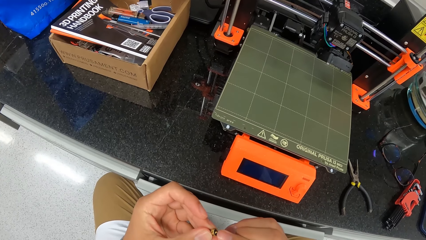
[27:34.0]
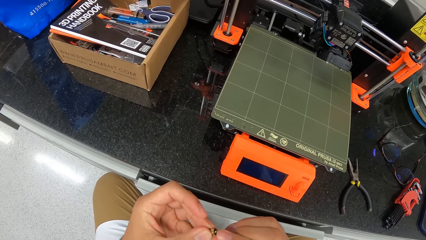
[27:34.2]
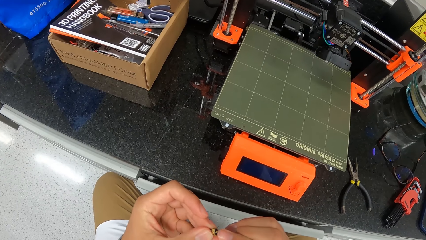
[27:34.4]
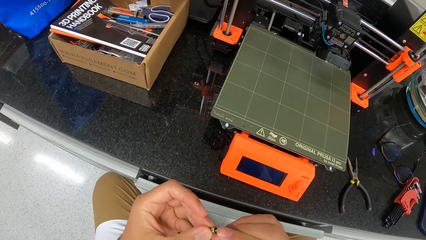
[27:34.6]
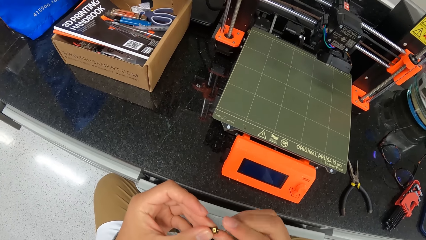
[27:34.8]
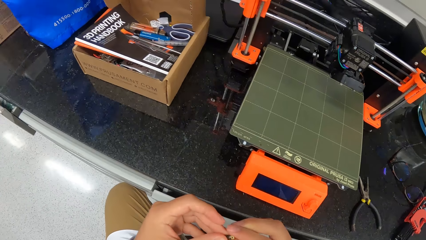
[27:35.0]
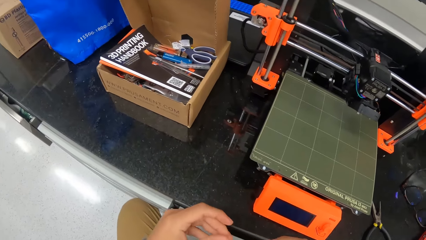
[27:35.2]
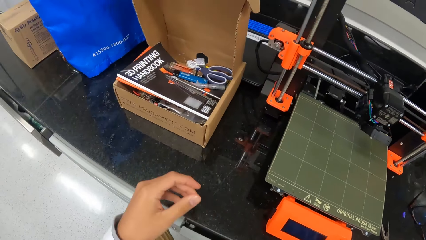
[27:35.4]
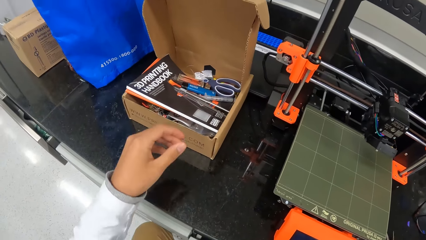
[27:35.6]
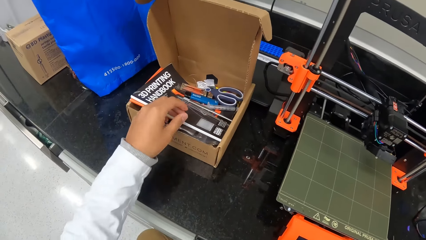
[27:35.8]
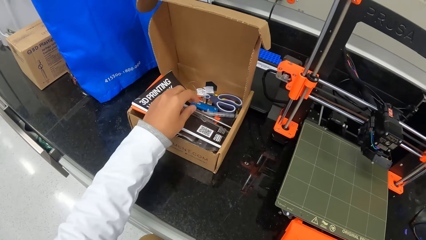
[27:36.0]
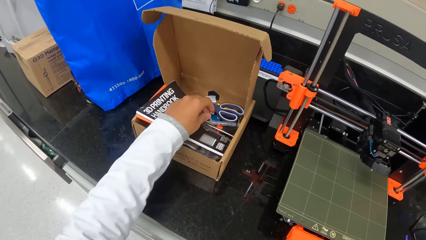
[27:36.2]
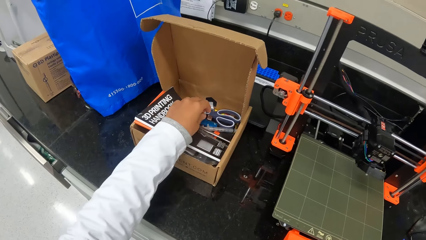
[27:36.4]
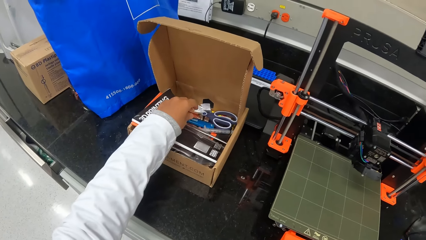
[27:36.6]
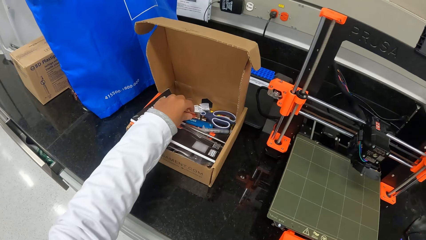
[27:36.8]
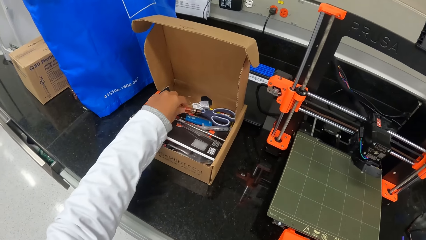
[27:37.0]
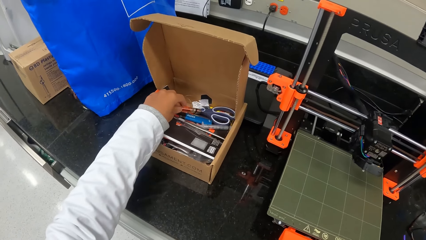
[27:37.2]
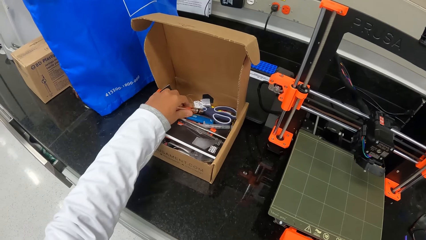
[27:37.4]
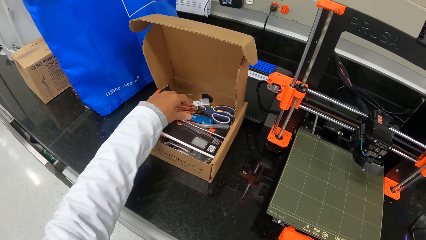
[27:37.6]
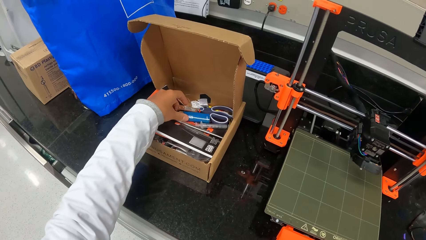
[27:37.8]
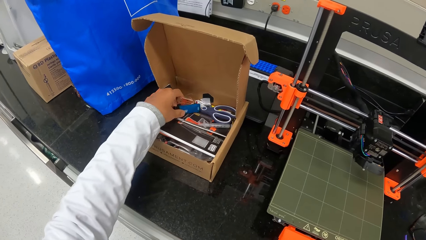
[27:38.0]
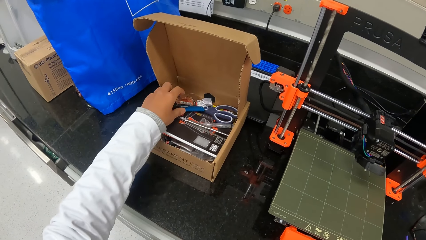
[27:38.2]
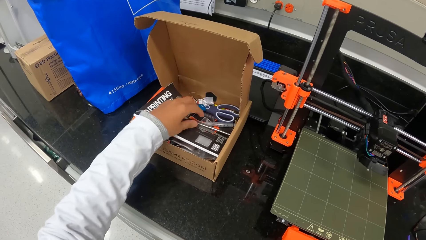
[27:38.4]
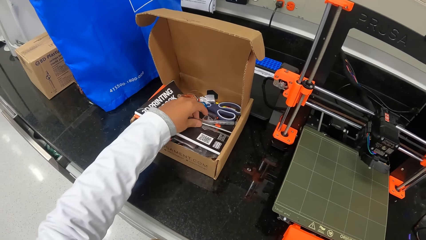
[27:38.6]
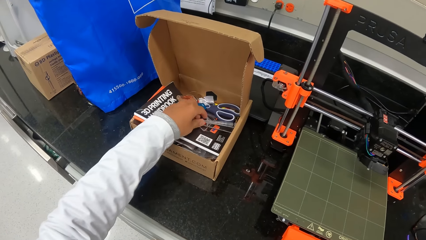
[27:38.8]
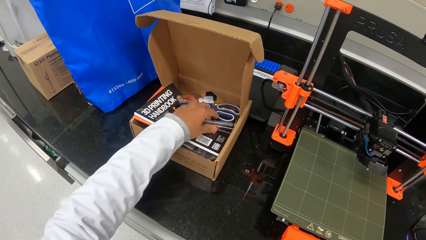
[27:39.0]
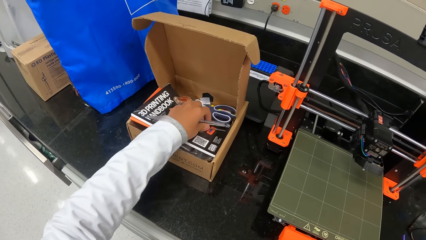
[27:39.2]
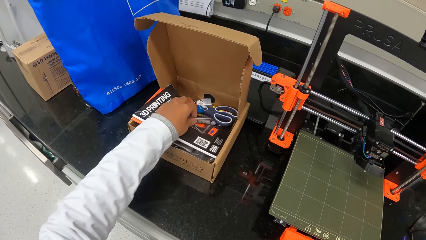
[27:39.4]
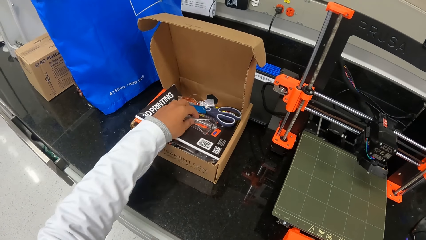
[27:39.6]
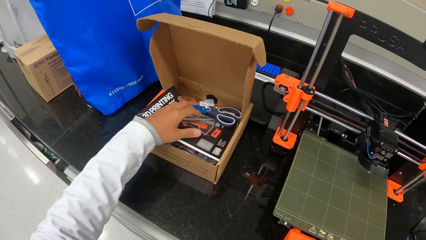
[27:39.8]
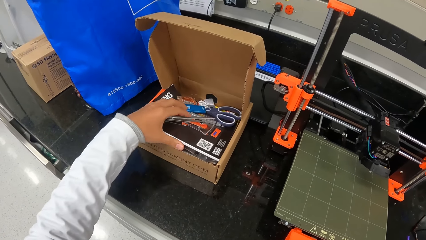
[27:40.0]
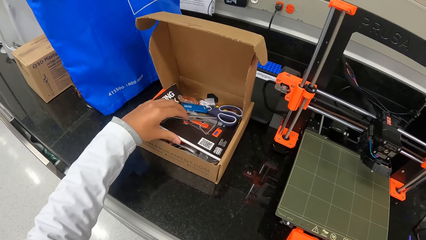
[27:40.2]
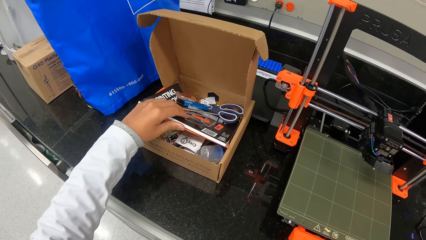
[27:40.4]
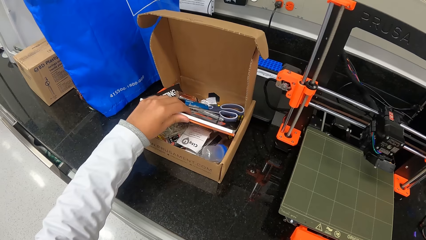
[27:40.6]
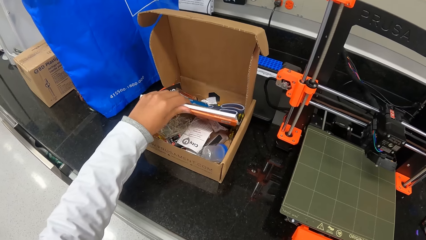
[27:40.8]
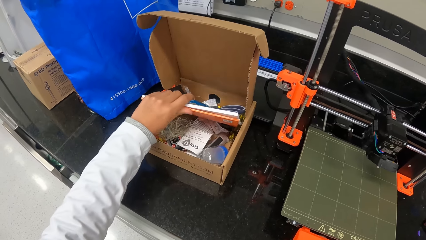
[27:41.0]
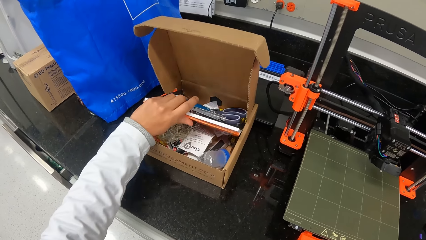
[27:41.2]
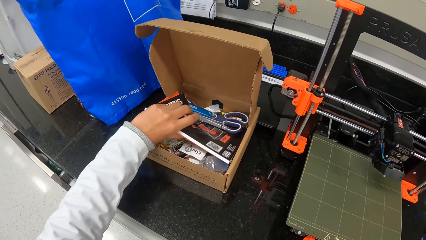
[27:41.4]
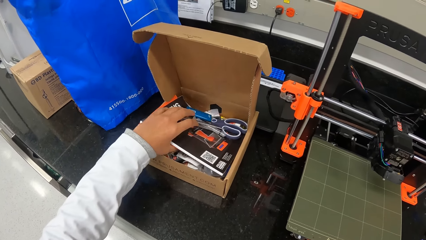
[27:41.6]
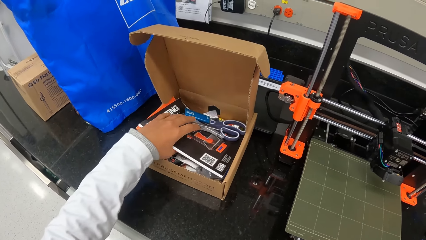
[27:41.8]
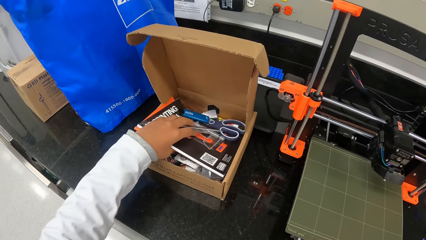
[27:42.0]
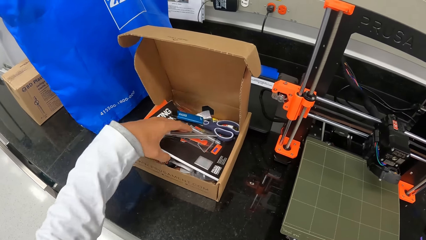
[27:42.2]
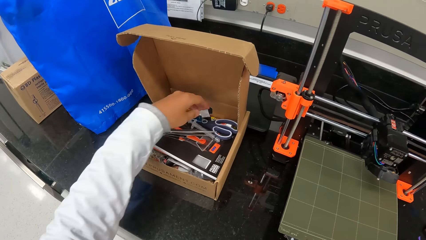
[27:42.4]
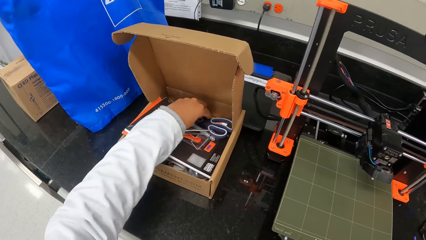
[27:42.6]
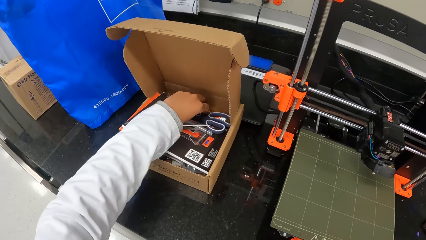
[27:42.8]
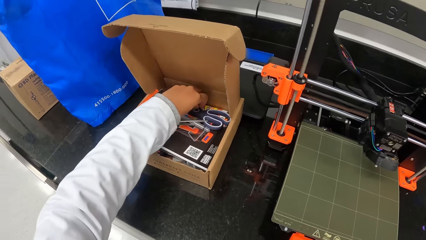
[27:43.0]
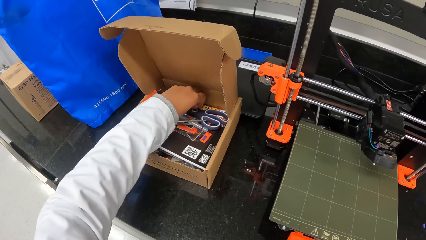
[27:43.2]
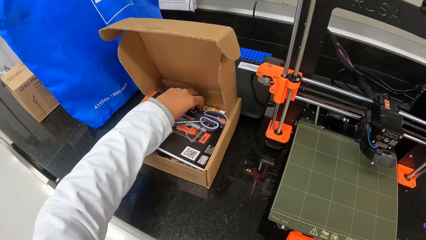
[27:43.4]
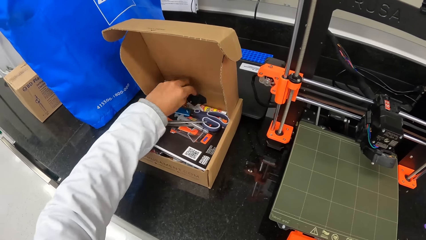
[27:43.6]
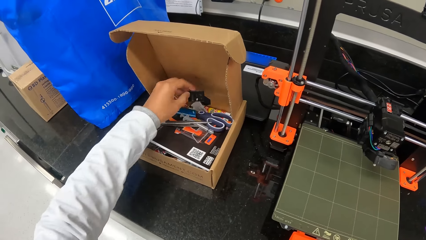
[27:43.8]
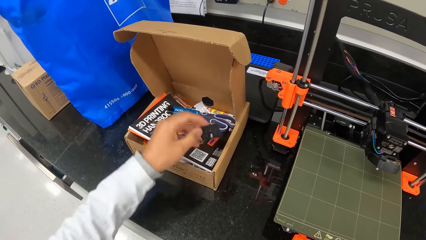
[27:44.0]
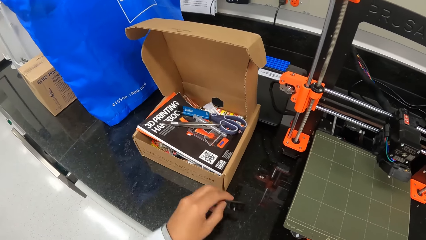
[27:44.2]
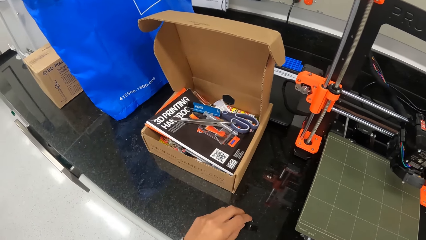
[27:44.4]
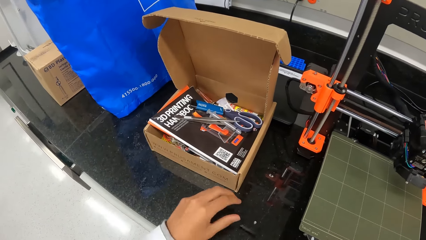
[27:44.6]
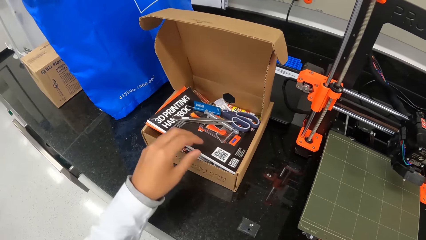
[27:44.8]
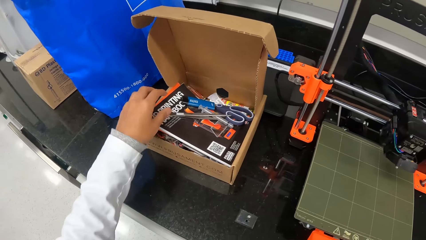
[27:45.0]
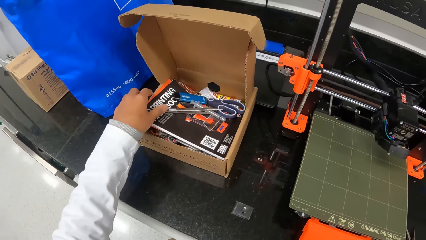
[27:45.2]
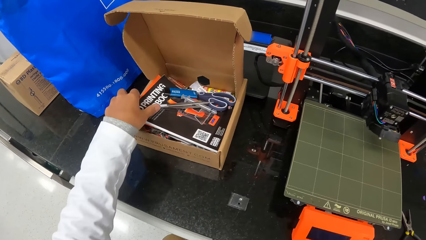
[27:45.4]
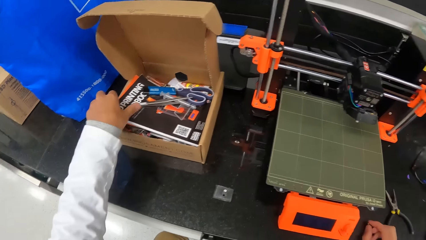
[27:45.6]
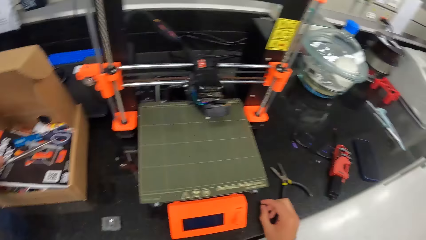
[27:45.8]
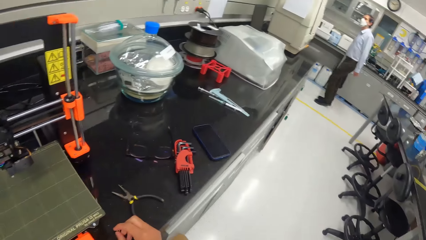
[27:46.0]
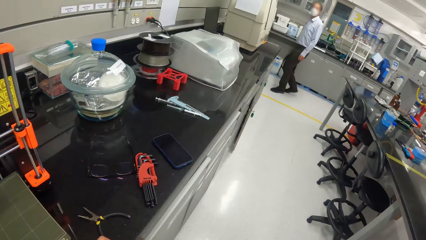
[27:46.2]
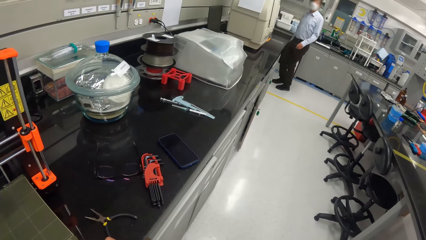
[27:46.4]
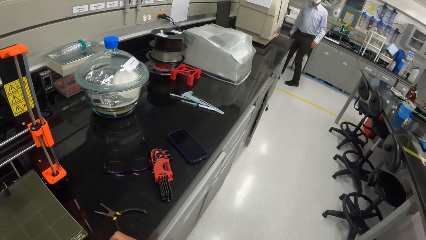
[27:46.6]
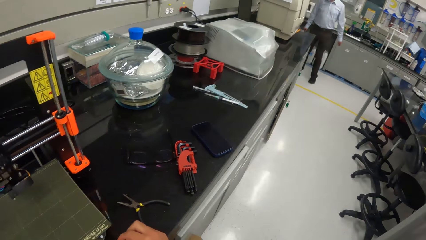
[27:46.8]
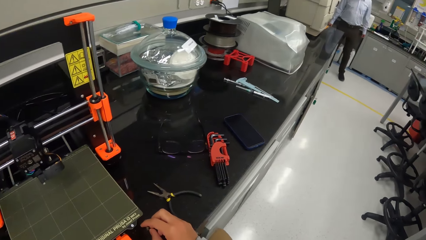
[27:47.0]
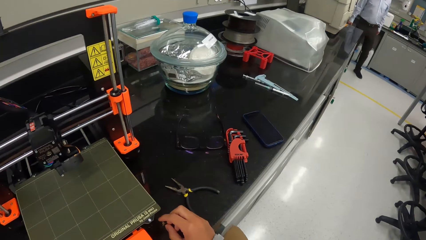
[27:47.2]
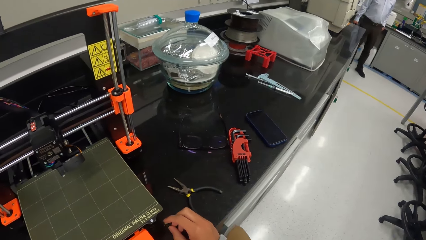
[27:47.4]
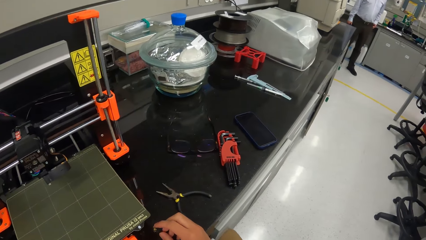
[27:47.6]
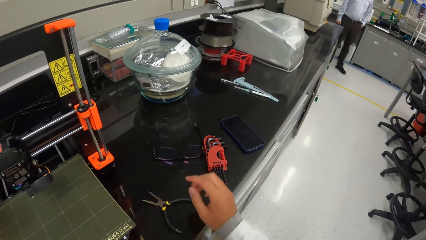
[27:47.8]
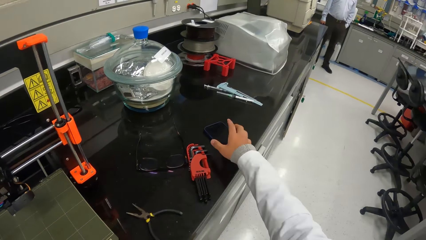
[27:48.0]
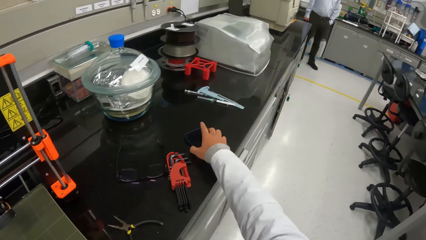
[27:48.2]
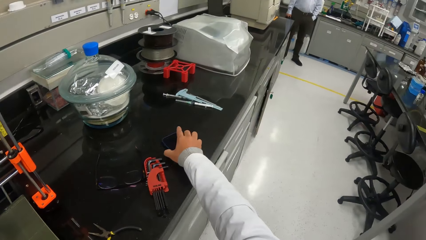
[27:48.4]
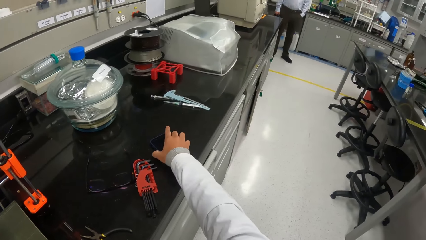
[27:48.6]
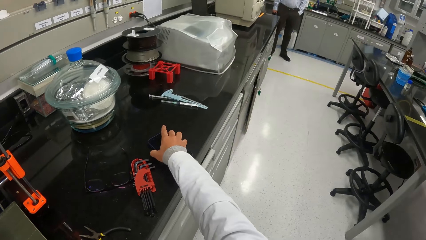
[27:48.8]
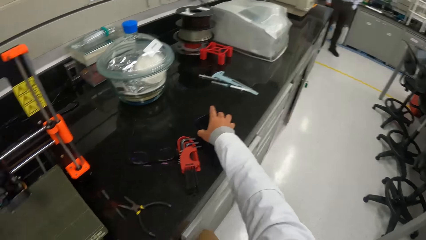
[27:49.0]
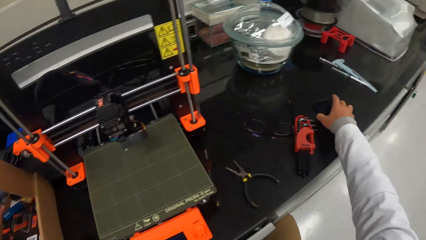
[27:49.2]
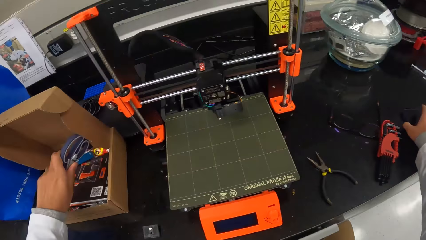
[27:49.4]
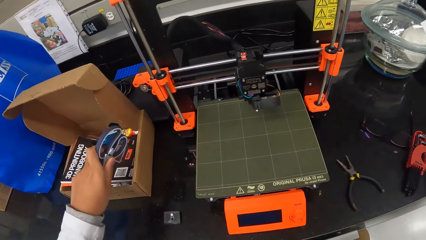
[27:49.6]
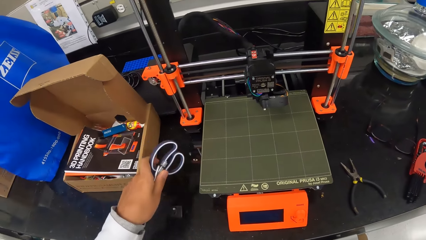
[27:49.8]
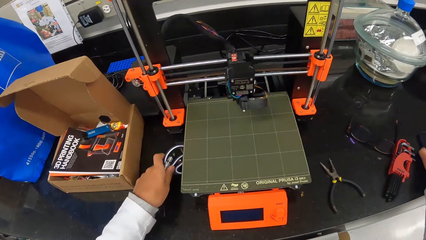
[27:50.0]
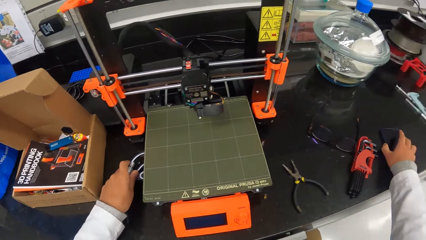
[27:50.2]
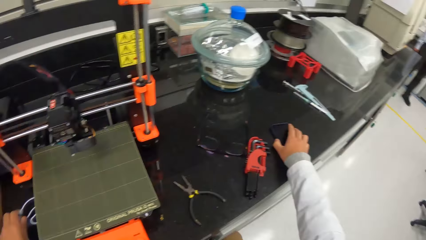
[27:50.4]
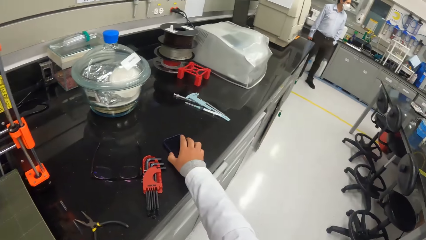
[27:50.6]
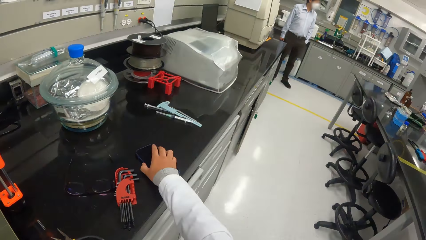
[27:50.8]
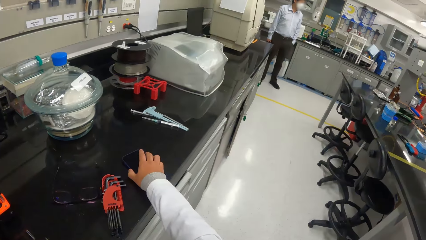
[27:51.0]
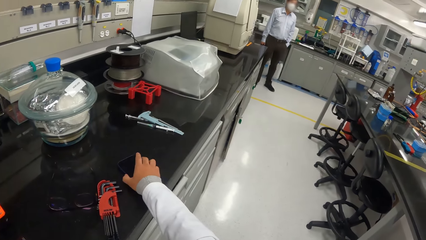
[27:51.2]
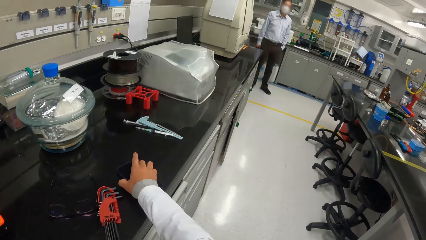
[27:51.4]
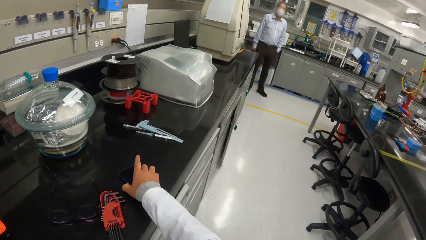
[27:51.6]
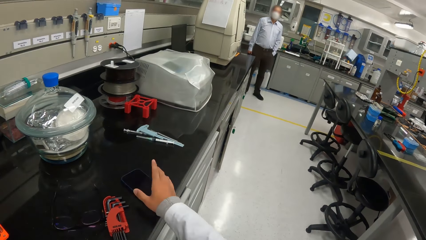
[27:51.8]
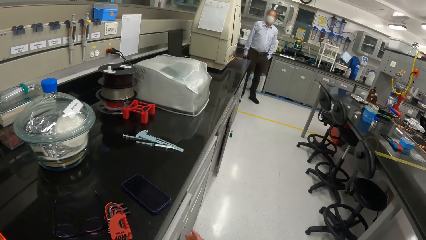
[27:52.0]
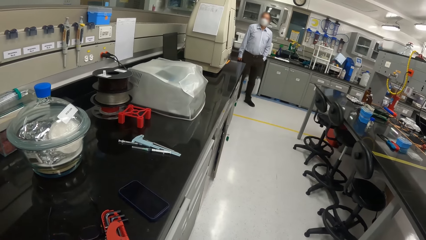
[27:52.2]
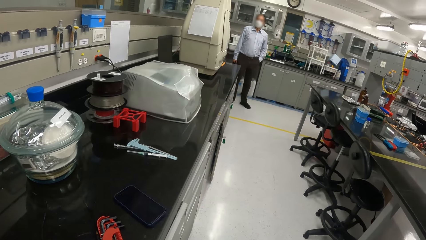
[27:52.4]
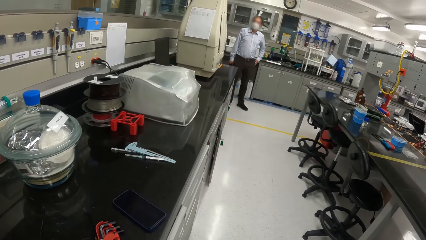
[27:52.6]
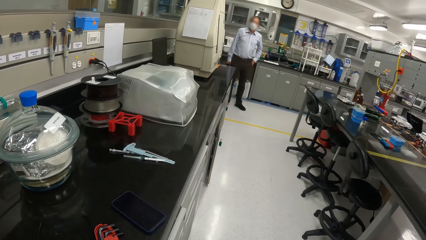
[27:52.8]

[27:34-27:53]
The camera wearer touches in the box. He moves a lighter in the box on the countertop with his left hand. He moves a blue lighter in the box on the countertop with his left hand. He moves a tweezer in the box on the countertop with his left hand. He lifts a manual in the box on the countertop with his left hand. He holds a book. He picks up a plastic part from the box on the countertop with his left hand. He places the plastic part in his left hand on the countertop. He holds the book. He looks around. He touches the phone on the countertop with his right hand. He holds the phone. He picks up a pair of scissors from the box on the countertop with his left hand. He places the scissors in his left hand on the countertop. He looks around.
